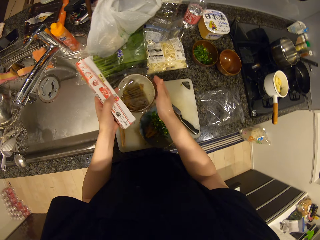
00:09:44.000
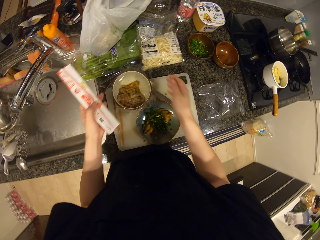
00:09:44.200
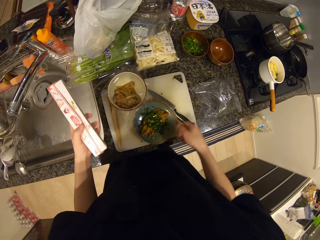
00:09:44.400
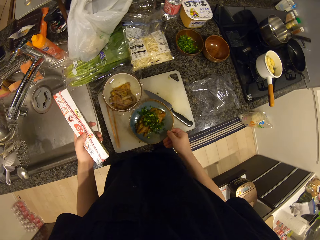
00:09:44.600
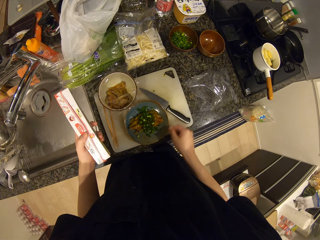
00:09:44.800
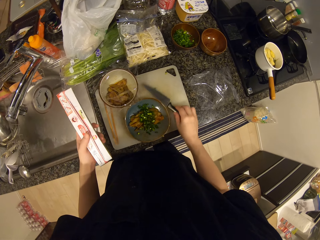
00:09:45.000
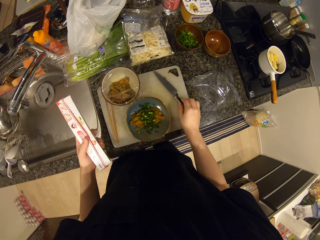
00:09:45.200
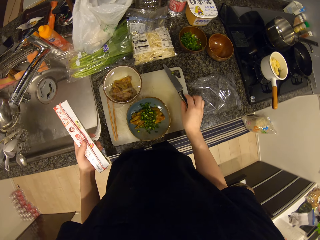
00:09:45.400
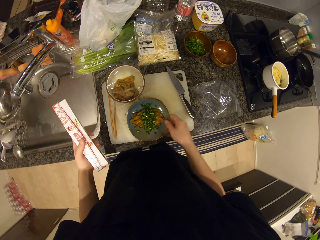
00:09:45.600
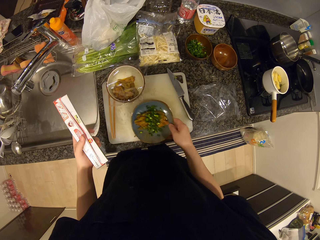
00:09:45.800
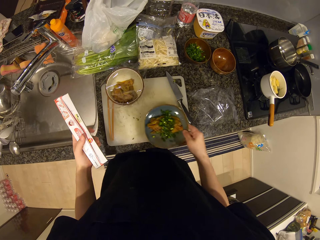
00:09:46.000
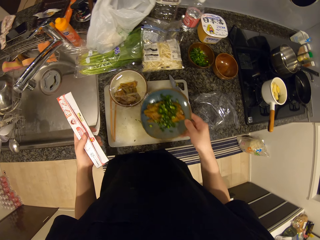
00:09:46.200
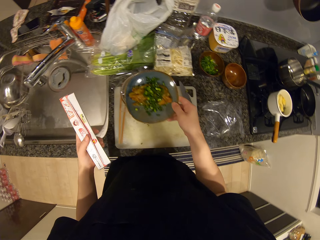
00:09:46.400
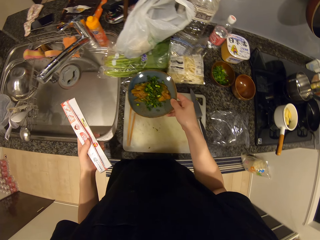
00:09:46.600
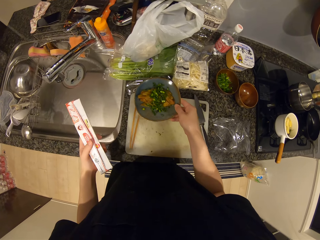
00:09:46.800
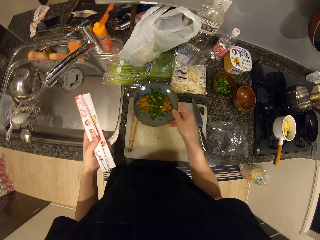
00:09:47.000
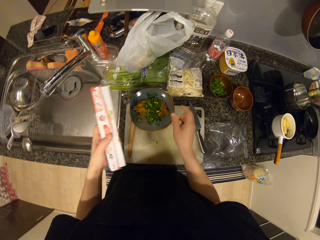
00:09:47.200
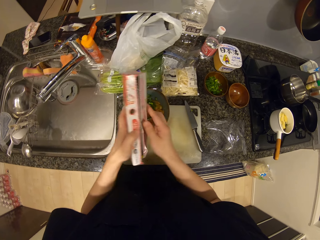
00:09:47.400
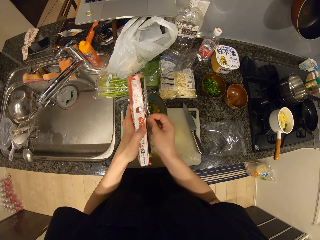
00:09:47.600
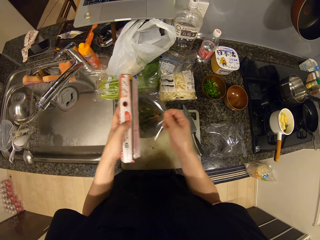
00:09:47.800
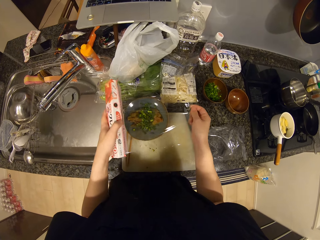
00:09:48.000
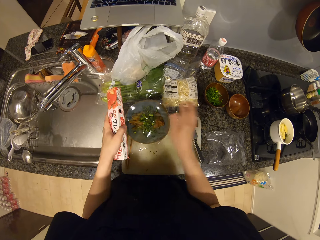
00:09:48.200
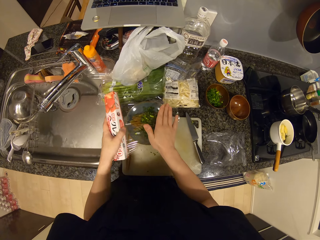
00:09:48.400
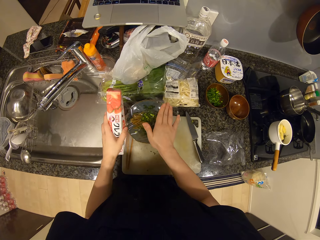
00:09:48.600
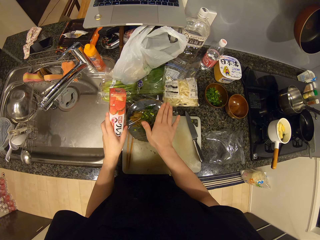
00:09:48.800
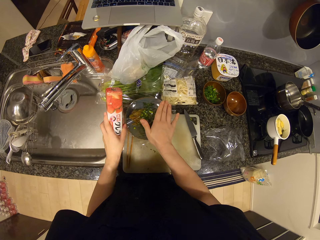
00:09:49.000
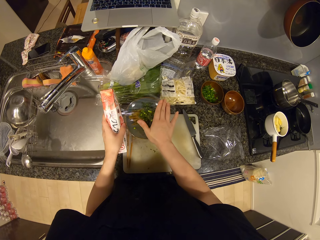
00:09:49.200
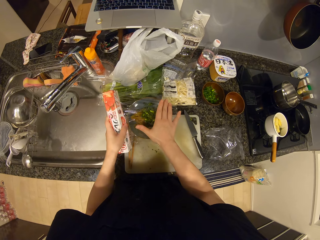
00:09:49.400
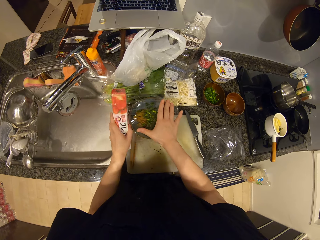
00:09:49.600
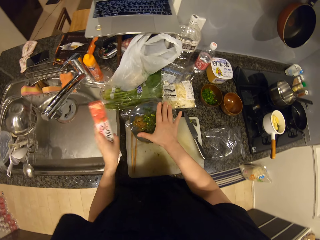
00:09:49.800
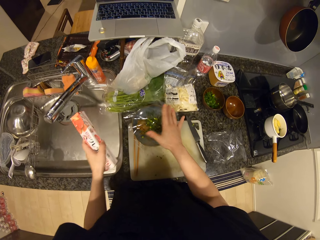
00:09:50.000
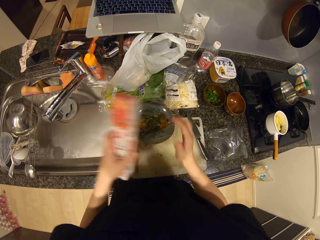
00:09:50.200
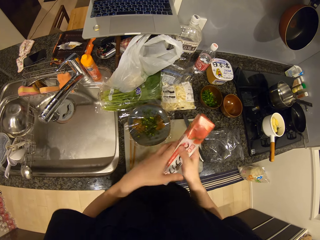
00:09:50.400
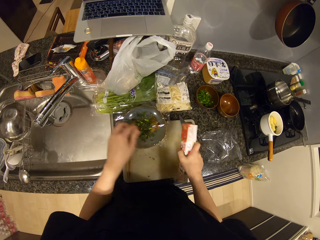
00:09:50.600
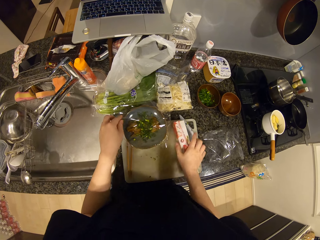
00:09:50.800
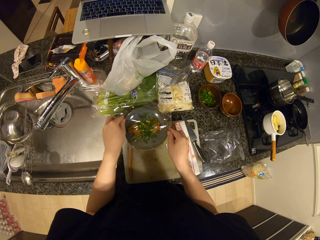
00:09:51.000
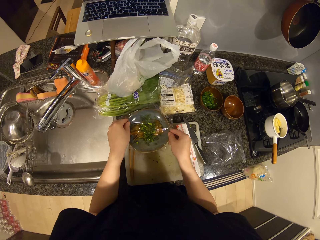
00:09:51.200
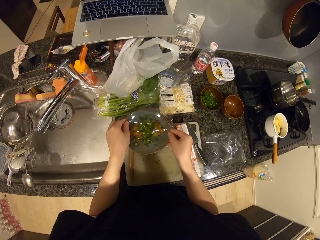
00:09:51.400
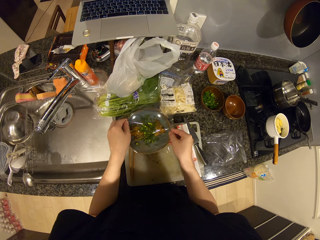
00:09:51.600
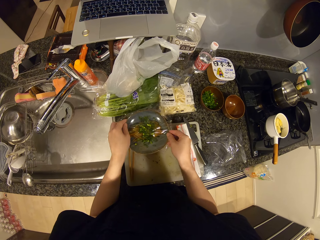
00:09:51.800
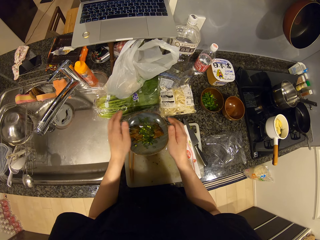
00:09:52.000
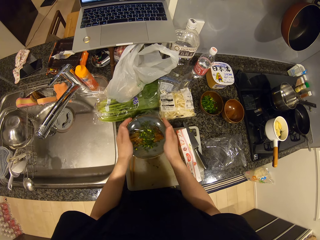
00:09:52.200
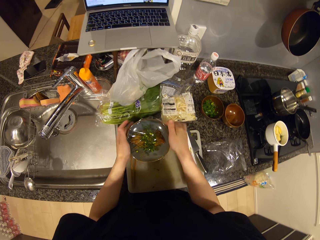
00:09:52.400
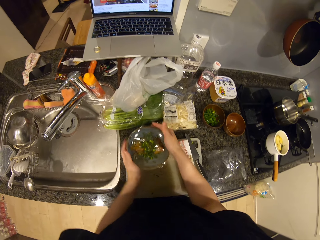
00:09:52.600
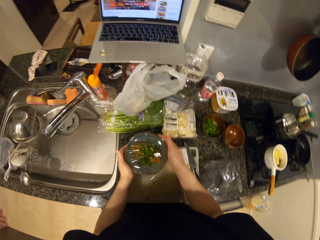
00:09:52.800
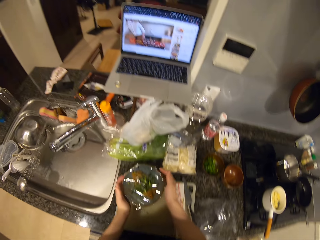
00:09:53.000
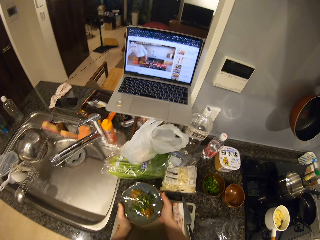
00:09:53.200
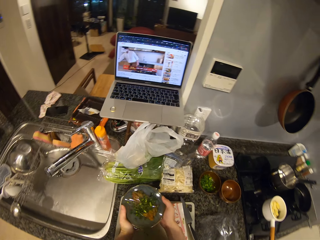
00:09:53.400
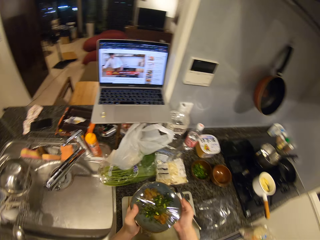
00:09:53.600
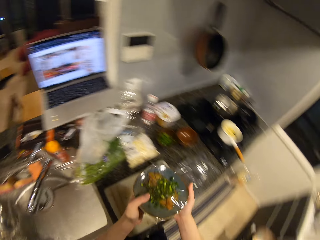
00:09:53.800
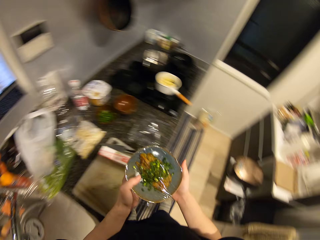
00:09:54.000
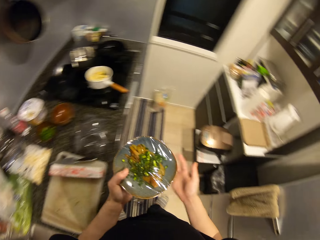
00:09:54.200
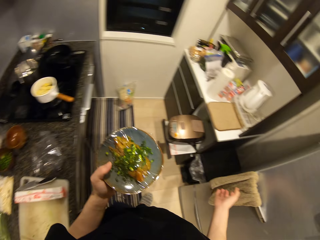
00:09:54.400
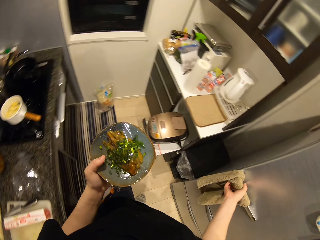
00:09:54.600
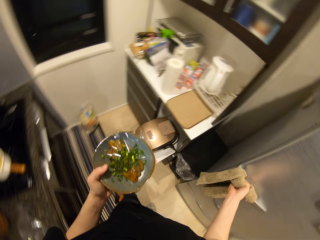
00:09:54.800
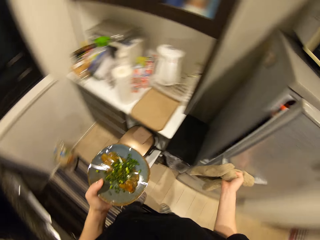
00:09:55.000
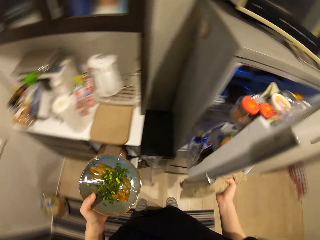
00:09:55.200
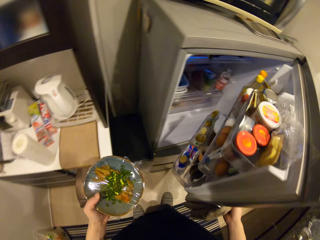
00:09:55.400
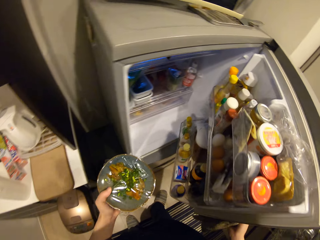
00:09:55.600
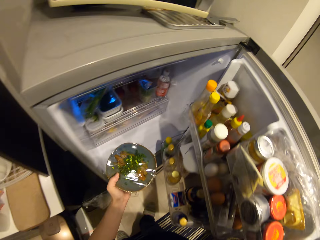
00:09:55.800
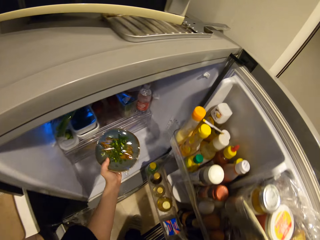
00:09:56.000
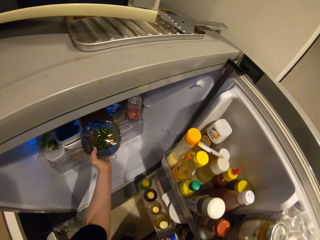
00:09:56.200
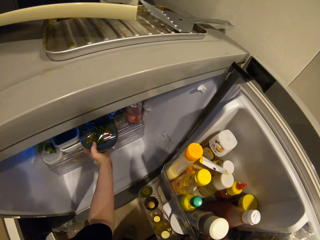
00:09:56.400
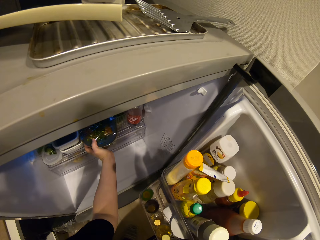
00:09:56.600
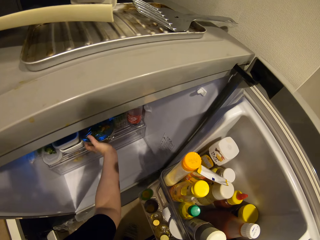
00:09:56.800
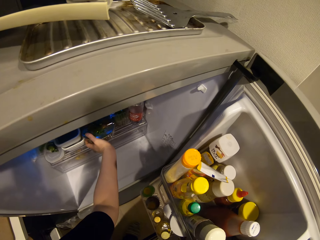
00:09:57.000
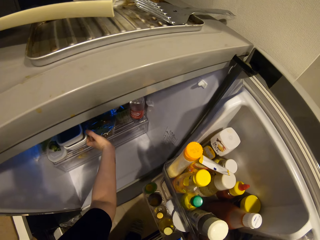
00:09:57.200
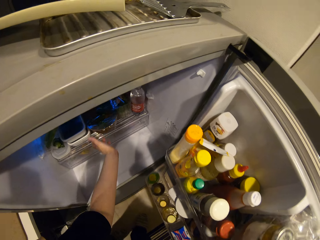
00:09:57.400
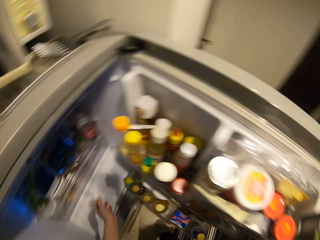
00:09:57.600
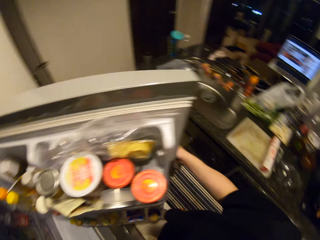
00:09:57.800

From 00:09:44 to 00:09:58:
The camera wearer shifts the bowl. They push the knife aside. They place the bowl on the bowl of shrimps. They cover the bowl with the cling film. They pick up the paper from the box. They drop the pack of cling film on the chopping board. They cover the plate with the paper. They adjust the cling film on the bowl. They pick up the bowl. They open the fridge. They place the bowl into the fridge.

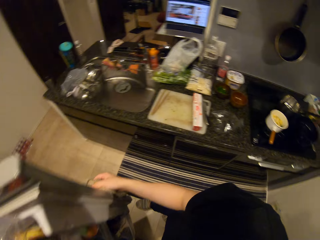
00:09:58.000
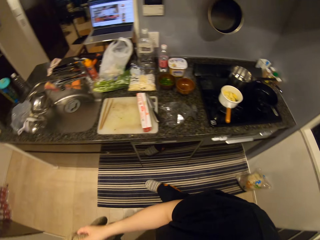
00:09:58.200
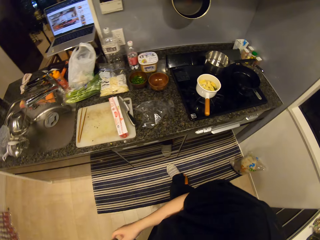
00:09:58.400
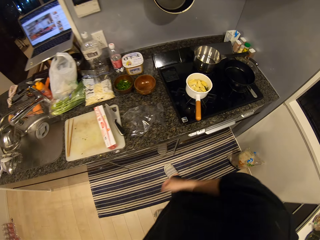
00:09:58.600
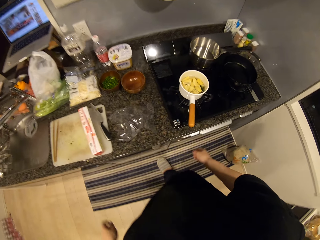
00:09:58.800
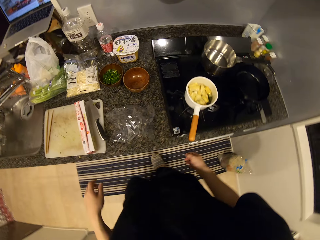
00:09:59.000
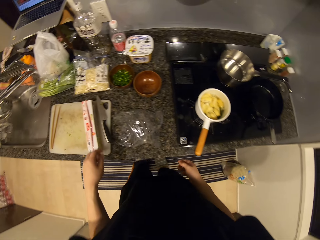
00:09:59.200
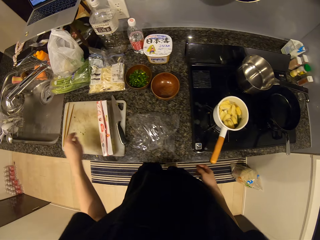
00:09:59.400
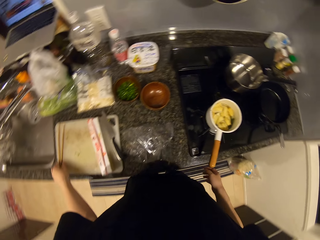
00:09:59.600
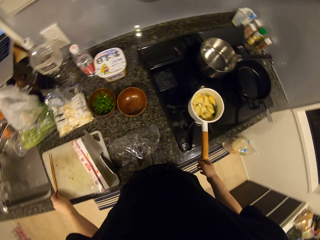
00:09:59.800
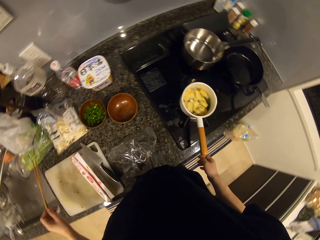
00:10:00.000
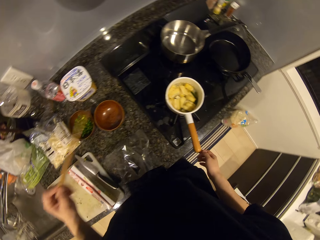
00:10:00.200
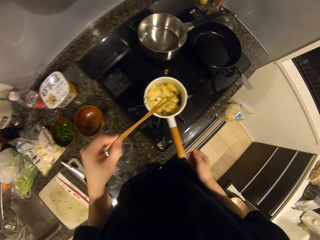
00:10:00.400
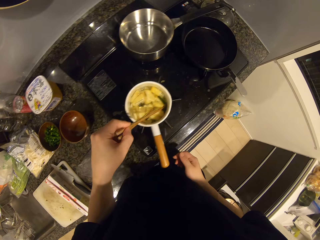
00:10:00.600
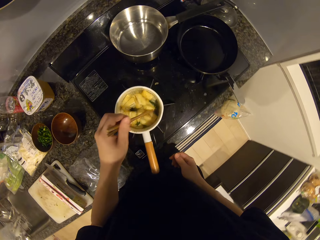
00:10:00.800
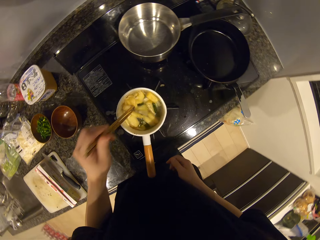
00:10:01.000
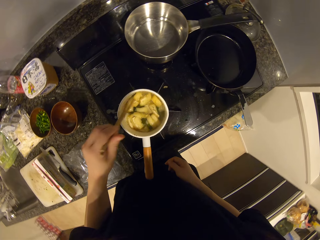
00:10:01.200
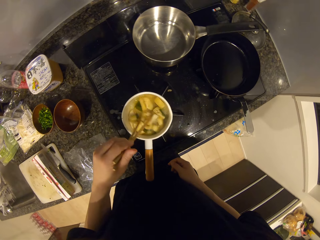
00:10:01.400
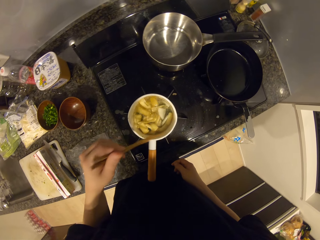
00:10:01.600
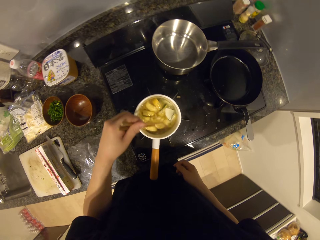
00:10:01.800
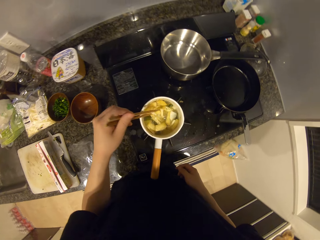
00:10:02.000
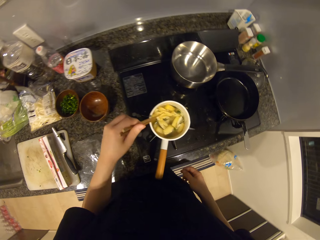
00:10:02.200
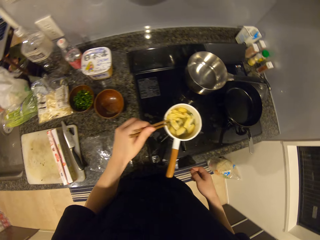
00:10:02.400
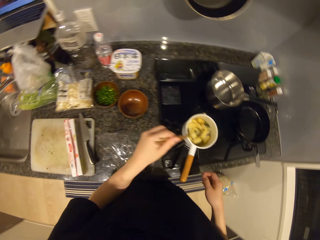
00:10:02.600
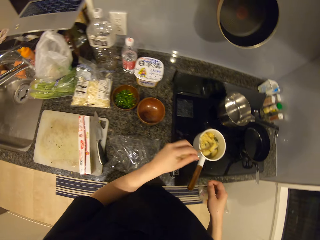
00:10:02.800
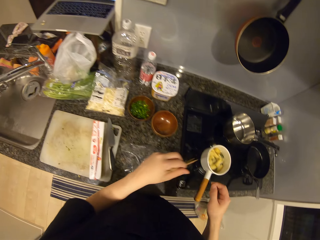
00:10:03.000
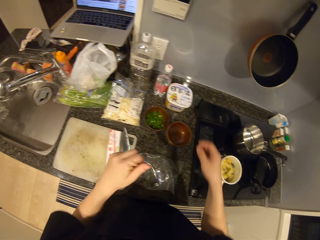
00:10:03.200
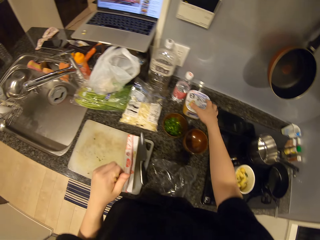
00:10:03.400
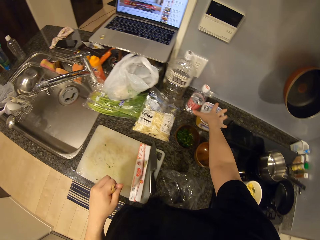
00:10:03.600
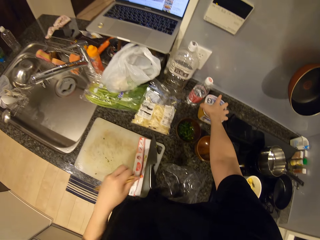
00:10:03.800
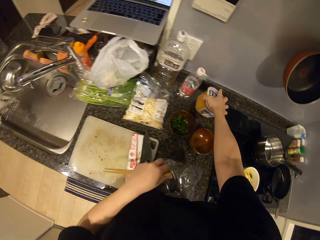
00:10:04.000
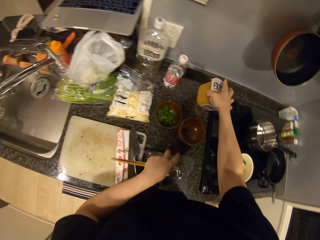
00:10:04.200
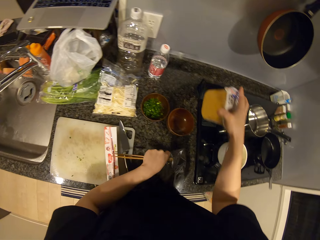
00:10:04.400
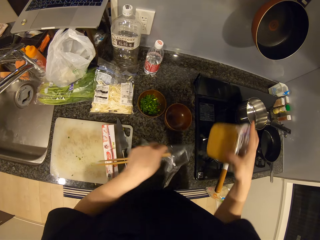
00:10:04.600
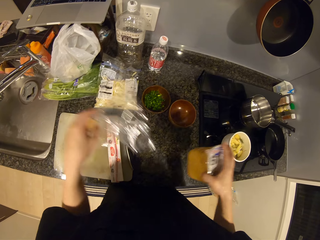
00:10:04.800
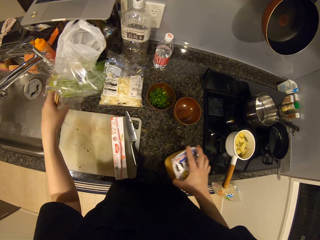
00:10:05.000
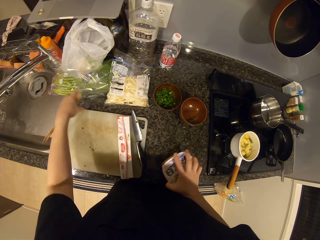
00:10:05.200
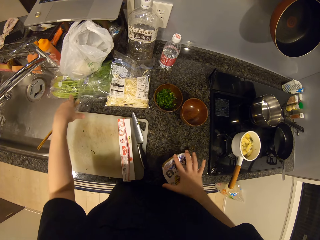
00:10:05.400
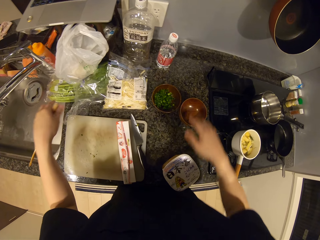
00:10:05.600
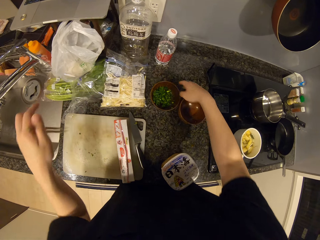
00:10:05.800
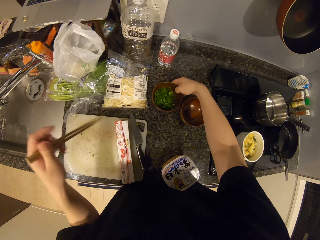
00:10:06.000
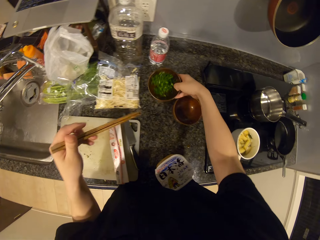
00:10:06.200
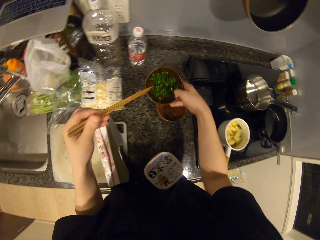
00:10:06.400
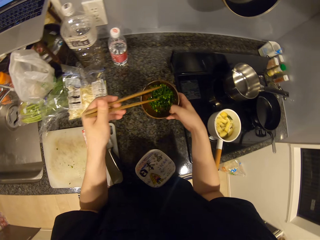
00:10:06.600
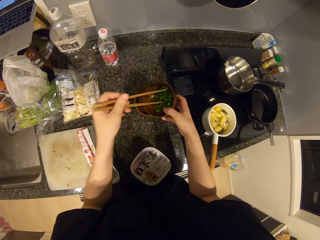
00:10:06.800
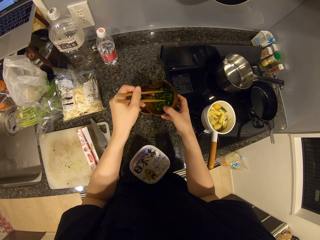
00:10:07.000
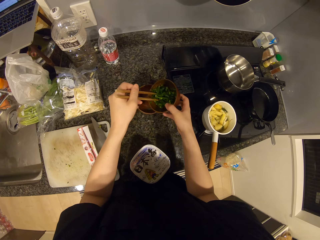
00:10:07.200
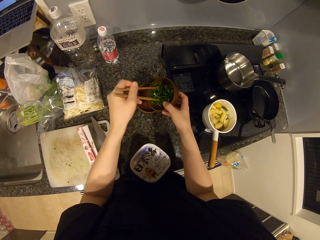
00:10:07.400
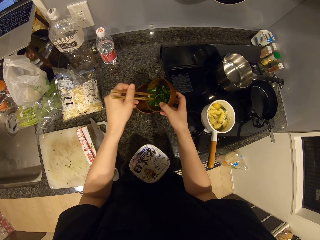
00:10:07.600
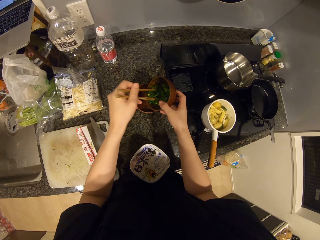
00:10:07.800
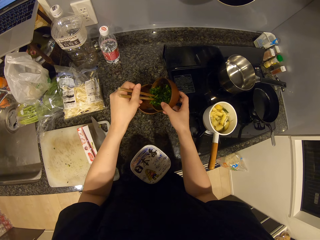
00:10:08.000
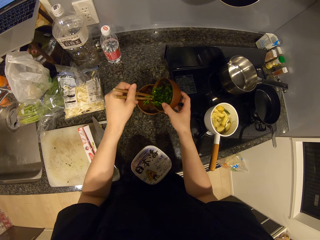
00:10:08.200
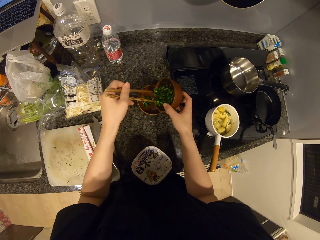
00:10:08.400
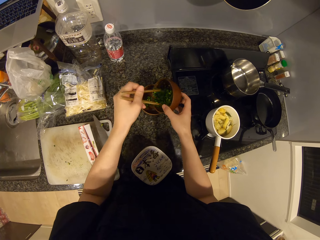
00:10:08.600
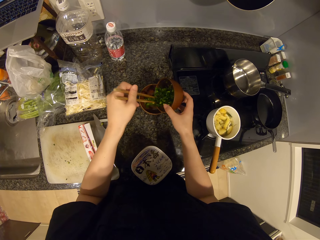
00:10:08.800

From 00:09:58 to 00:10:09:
The camera wearer closes the fridge. They pick up the chopsticks. They stir the potatoes in the pot on the cooker with the chopsticks. They pick up a can of turmeric. They pick up a nylon. They drop the can of turmeric. They drop the nylon. They pick up the bowl of parsley. They take parsley from the bowl to another.
